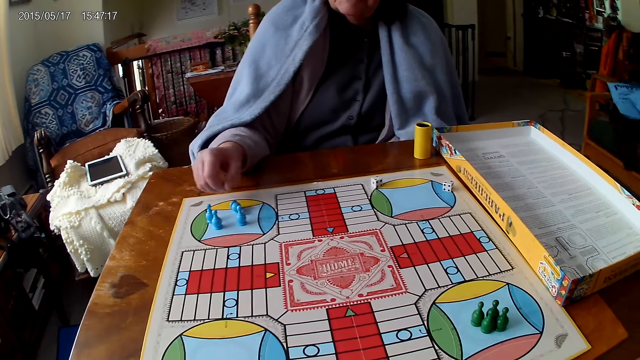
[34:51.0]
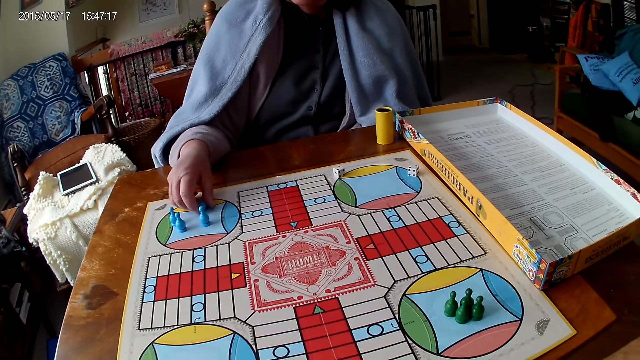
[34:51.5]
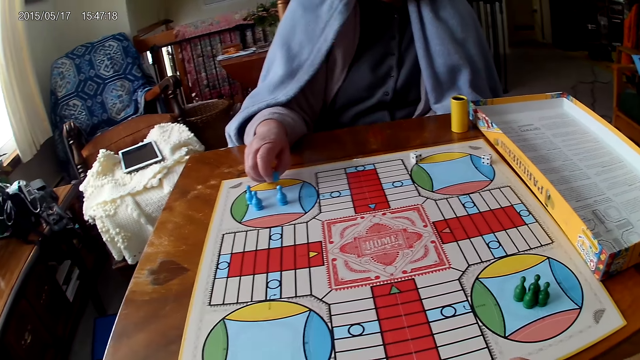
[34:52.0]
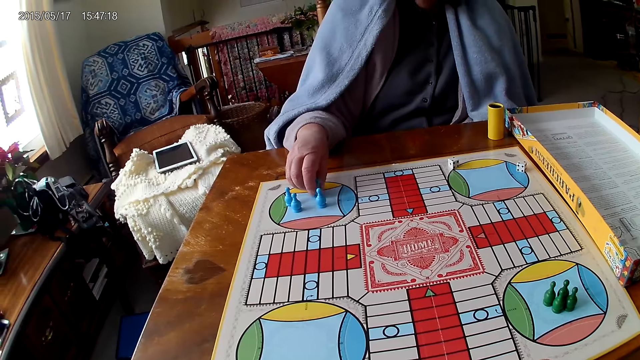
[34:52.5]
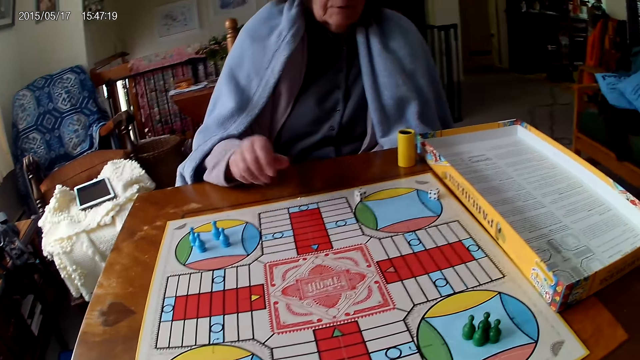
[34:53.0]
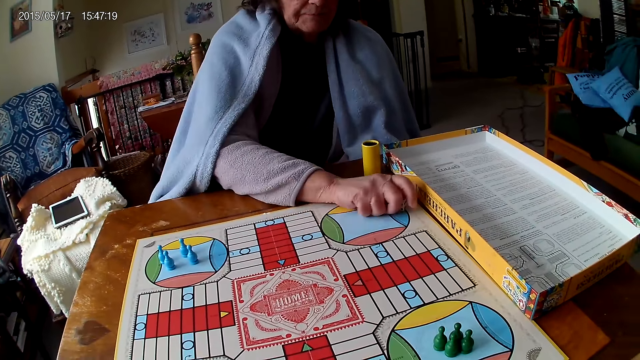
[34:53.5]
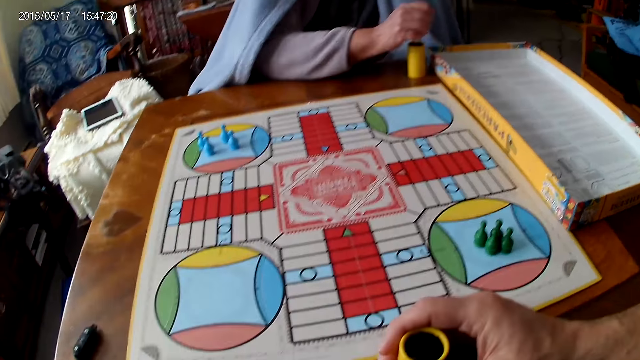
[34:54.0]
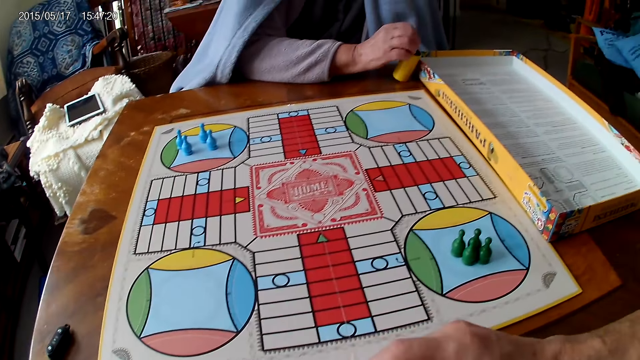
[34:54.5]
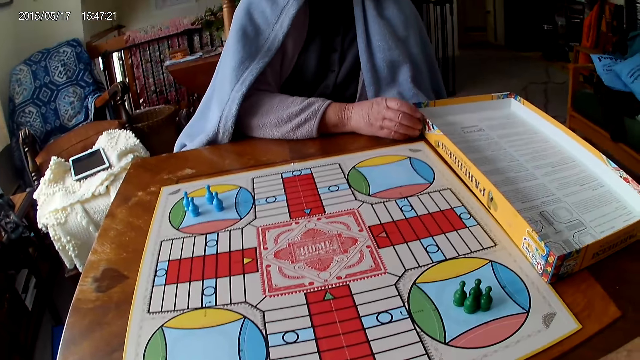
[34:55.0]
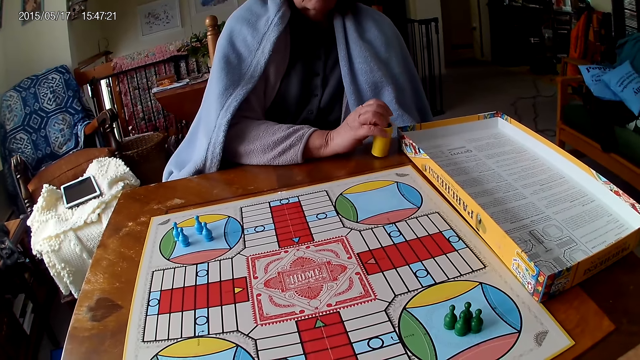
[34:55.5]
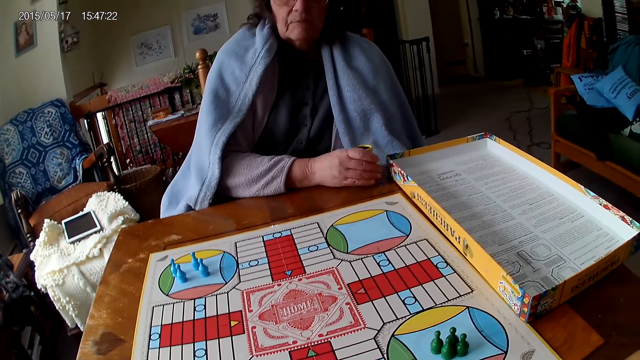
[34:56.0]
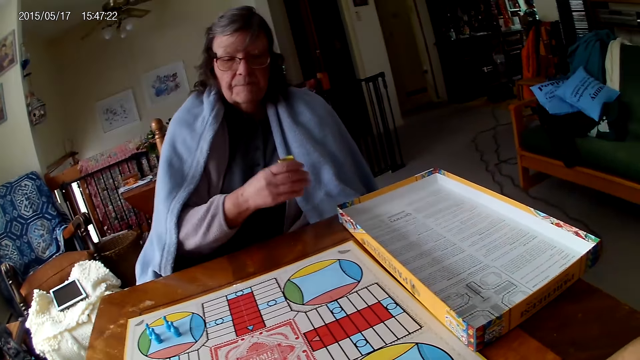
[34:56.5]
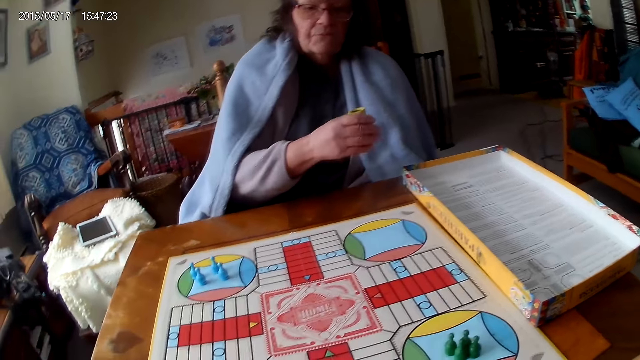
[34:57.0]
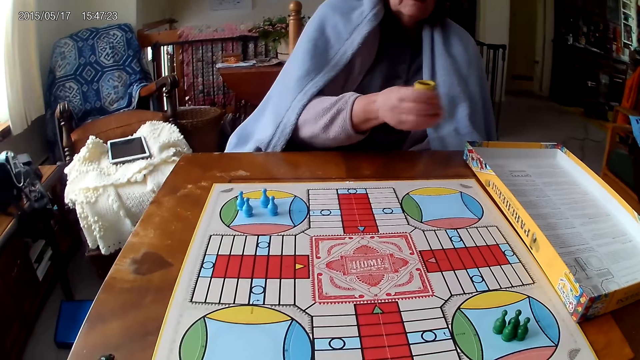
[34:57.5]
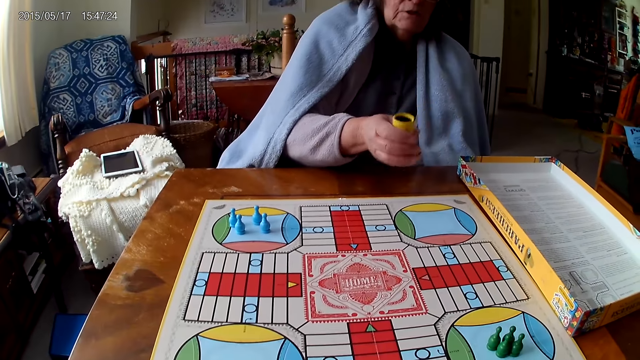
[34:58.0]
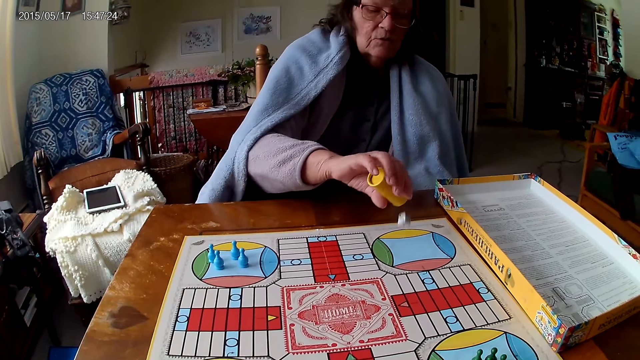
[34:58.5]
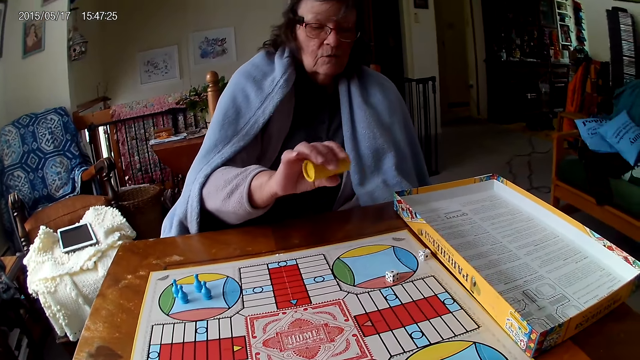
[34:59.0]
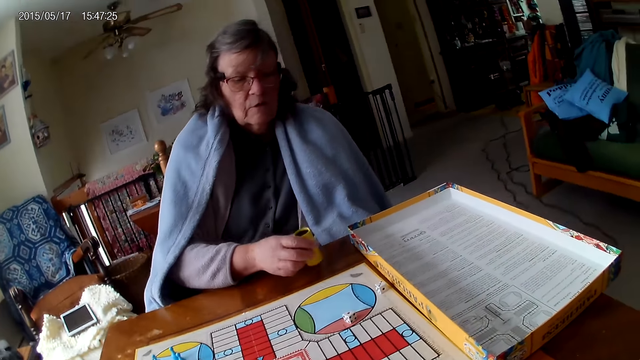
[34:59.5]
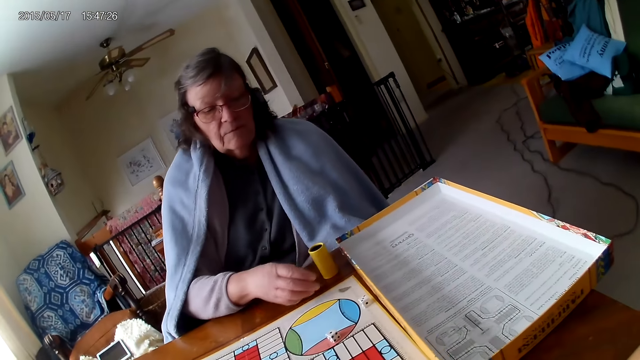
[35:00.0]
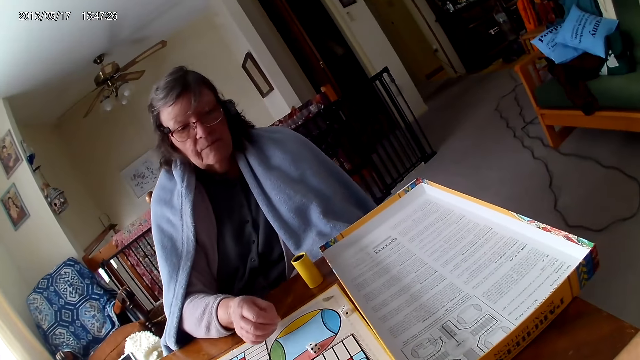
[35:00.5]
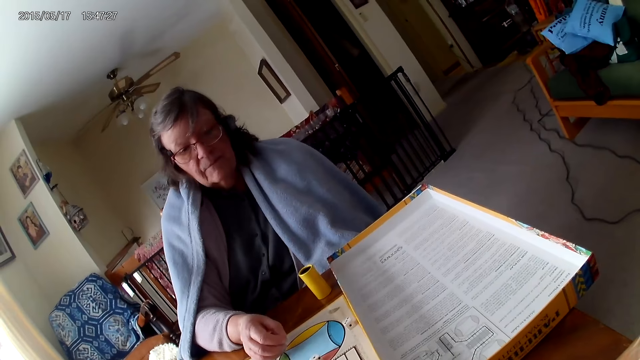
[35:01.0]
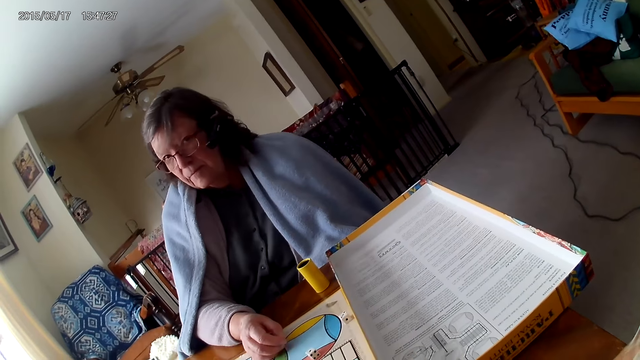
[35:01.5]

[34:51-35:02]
A woman picks her dice from the Ludo board with her right hand. She drops the dice into her container, straightens her container on the Ludo board with her right hand, and shakes her container with her right hand. She drops the dice in her container on the Ludo board. She drops her container on the table.

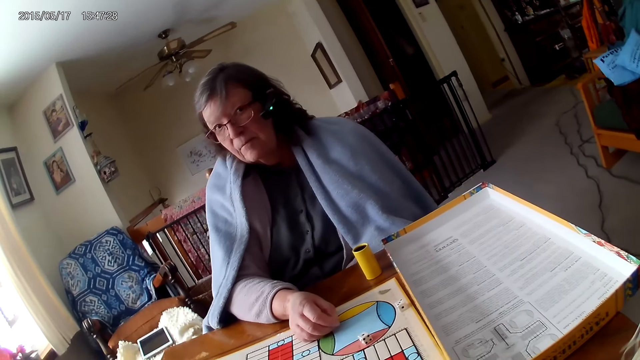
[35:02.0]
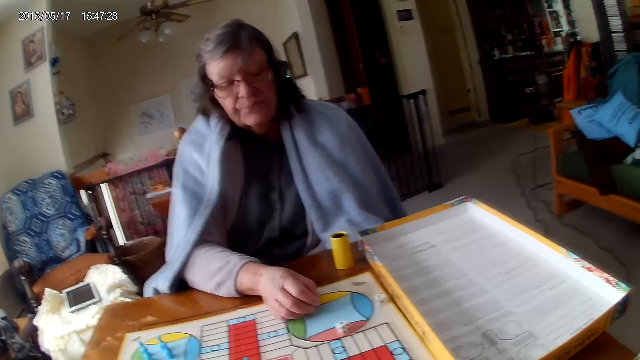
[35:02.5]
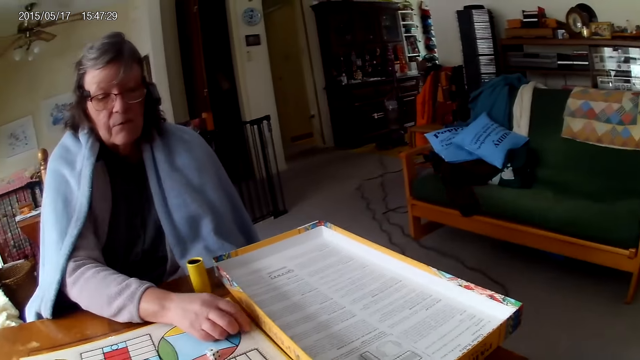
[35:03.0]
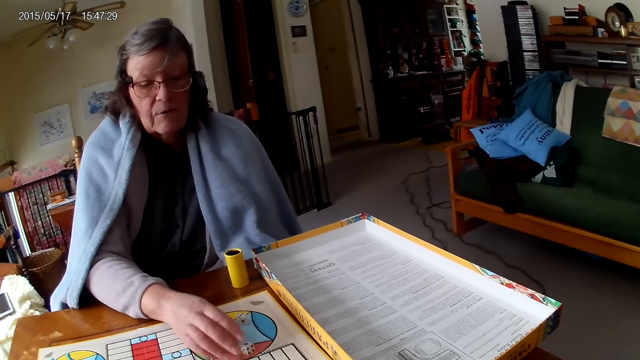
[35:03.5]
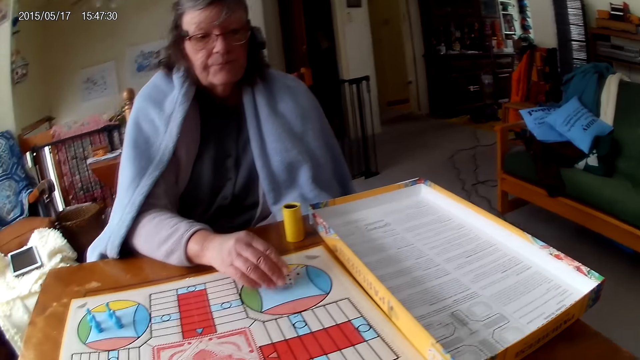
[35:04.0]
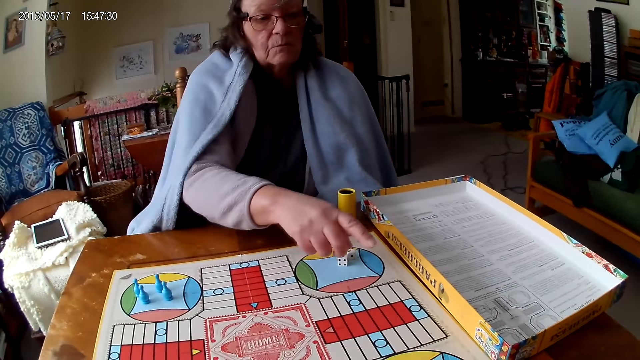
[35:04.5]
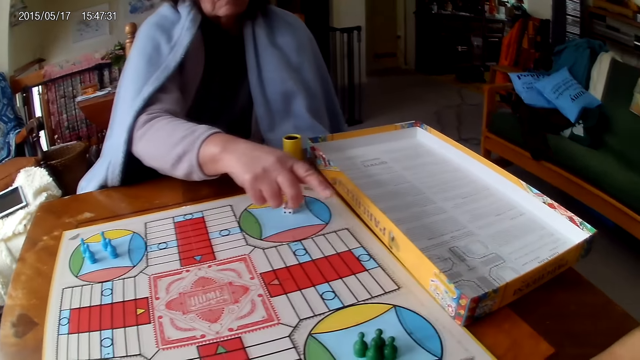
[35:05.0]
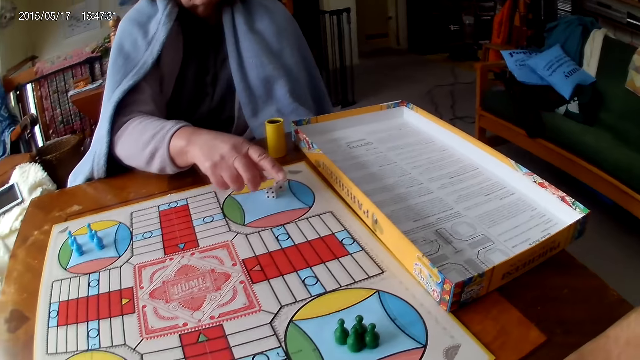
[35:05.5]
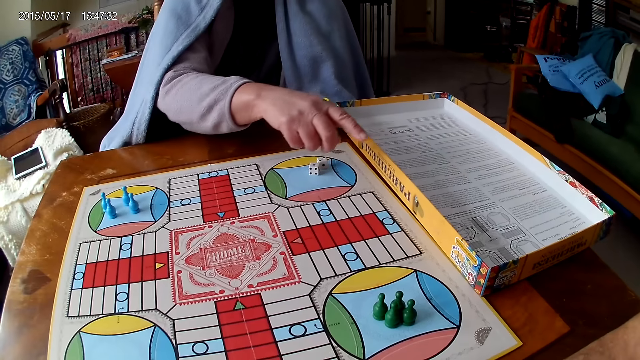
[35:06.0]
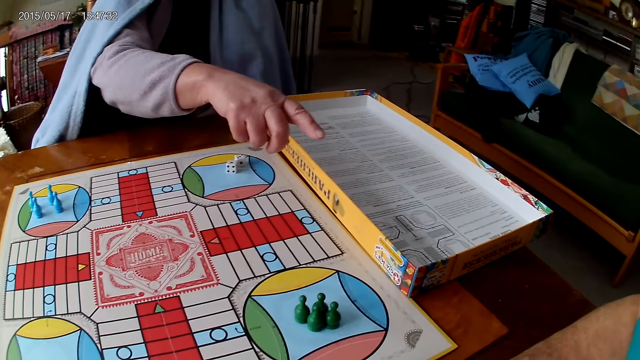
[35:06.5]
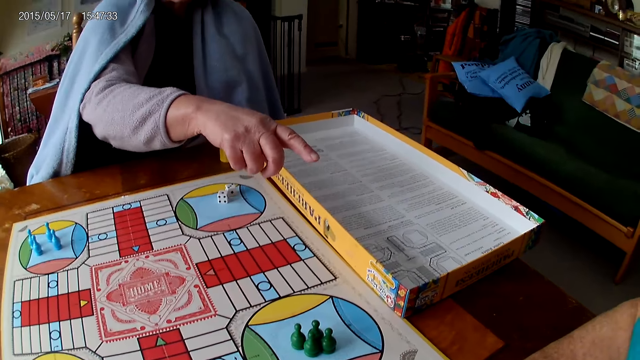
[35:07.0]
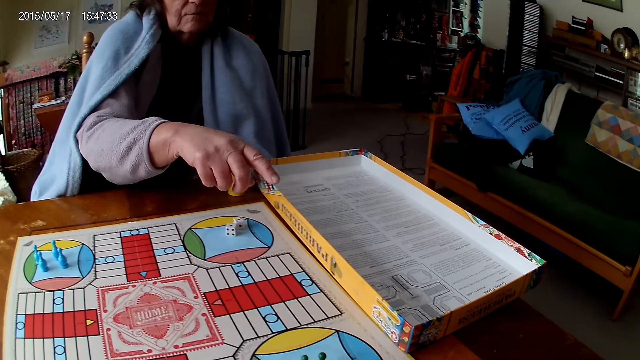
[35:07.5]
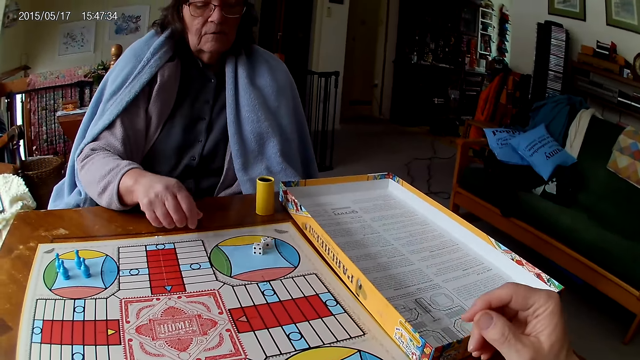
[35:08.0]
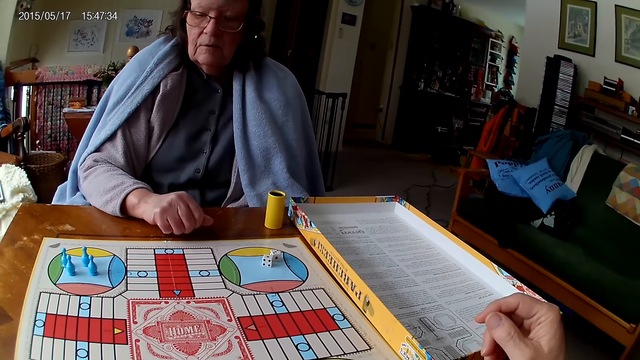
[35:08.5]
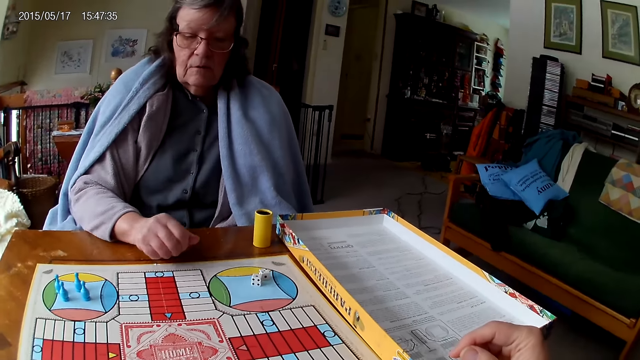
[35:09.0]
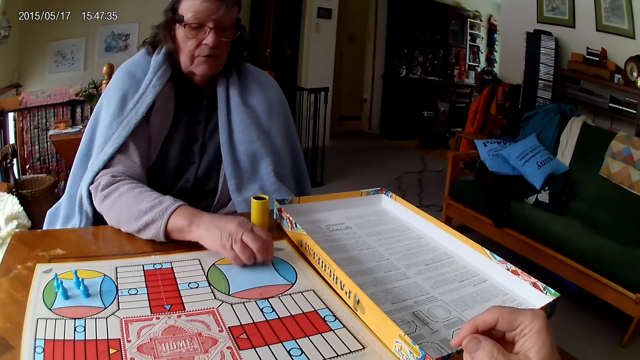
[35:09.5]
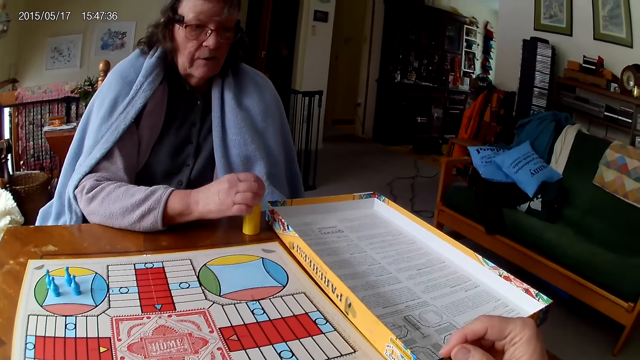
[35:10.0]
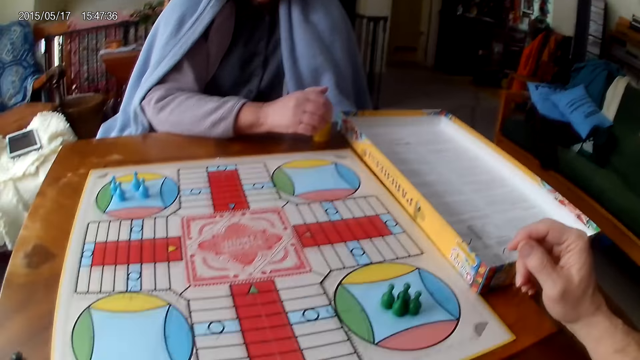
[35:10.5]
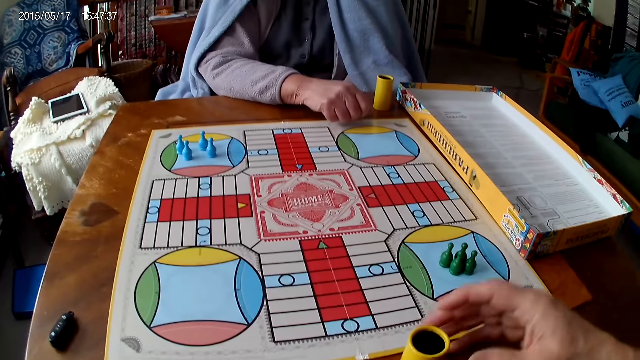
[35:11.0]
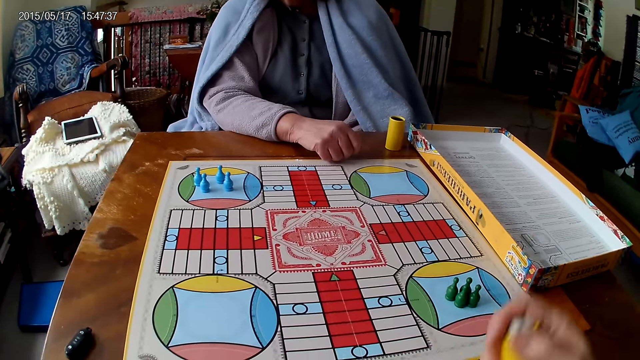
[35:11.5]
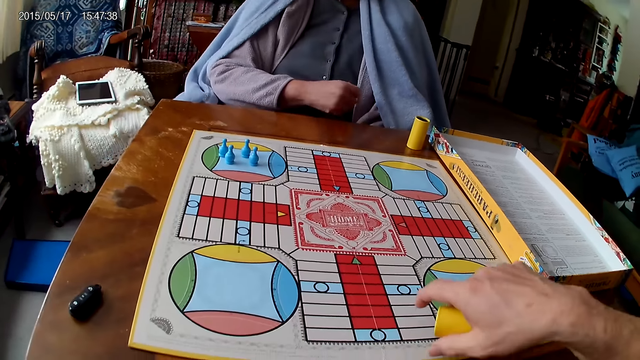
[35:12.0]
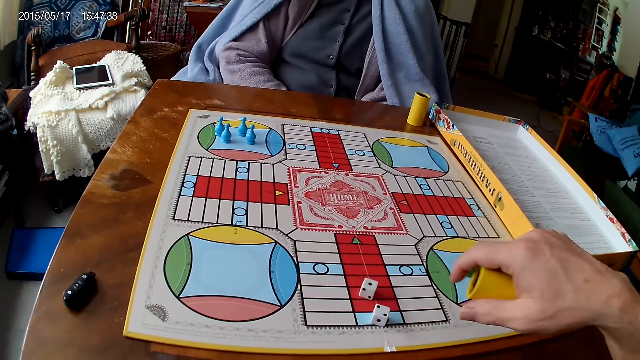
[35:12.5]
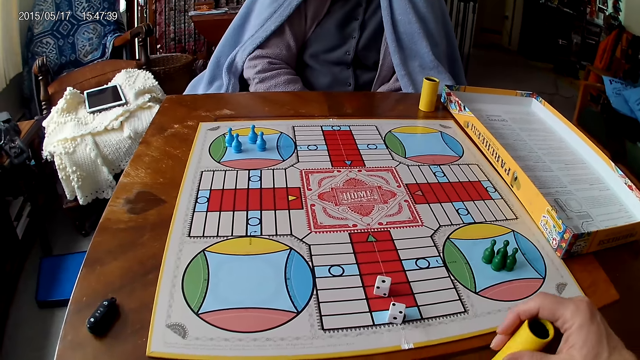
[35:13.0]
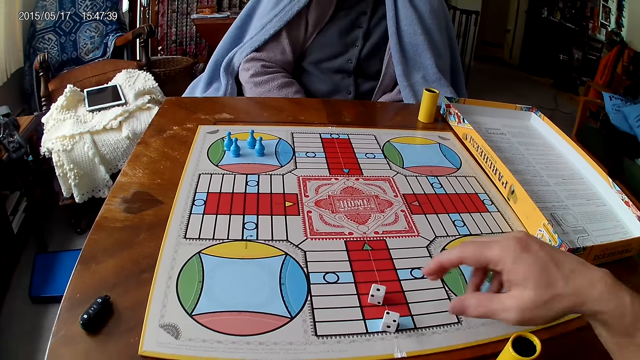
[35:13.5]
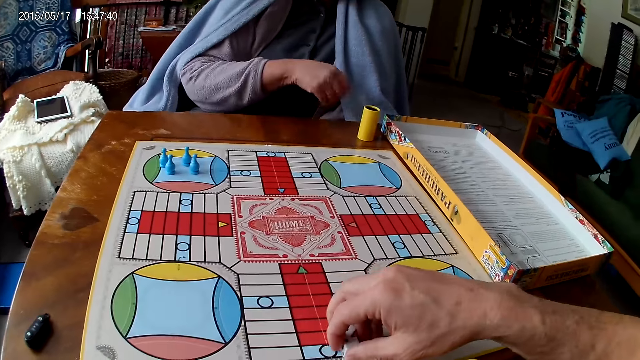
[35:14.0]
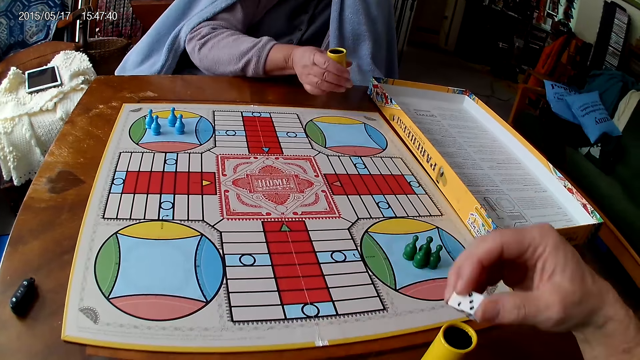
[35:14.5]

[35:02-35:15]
A woman moves her dice on the Ludo board with her right hand. The woman points her finger. The woman picks her dice from the Ludo board with her right hand and drops the dice into her container. The camera wearer shakes his container with his right hand. He drops the dice in his container on the Ludo board. He drops his container on the table with his right hand. He picks his dice from the Ludo board with his right hand. The woman shakes her container with her right hand.
